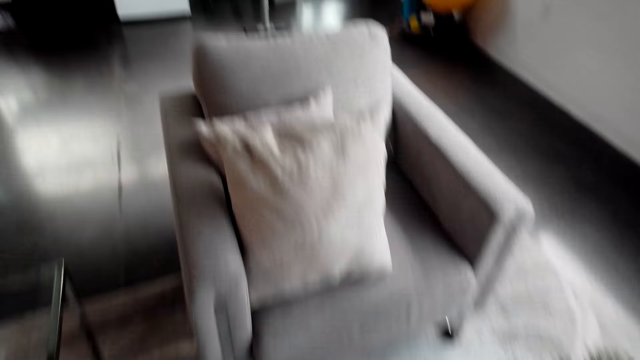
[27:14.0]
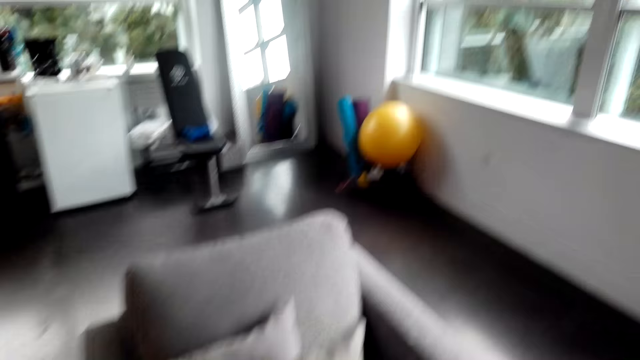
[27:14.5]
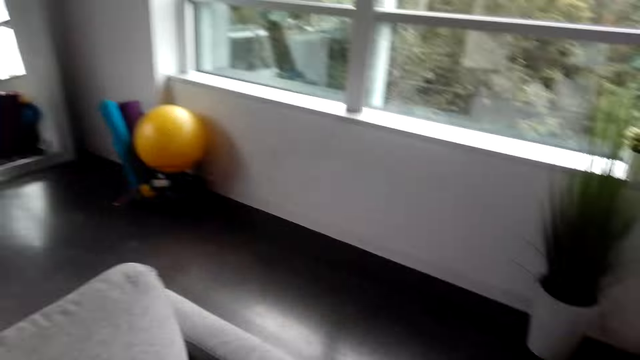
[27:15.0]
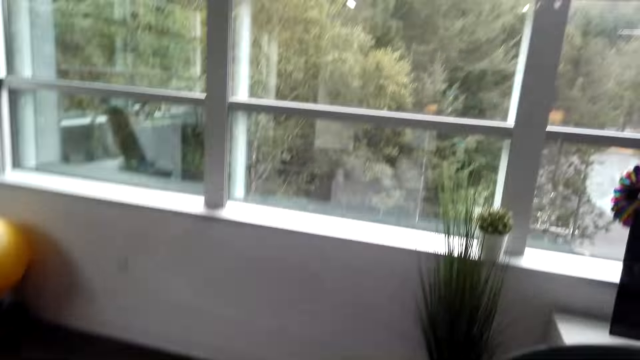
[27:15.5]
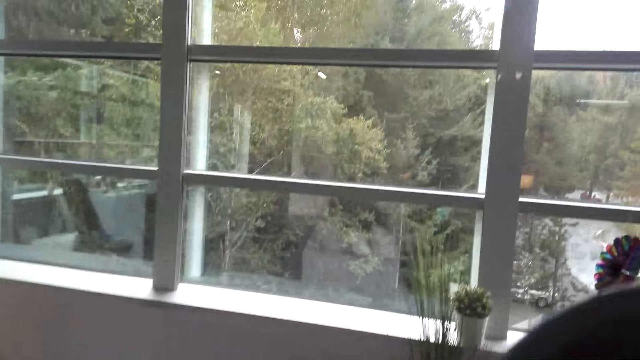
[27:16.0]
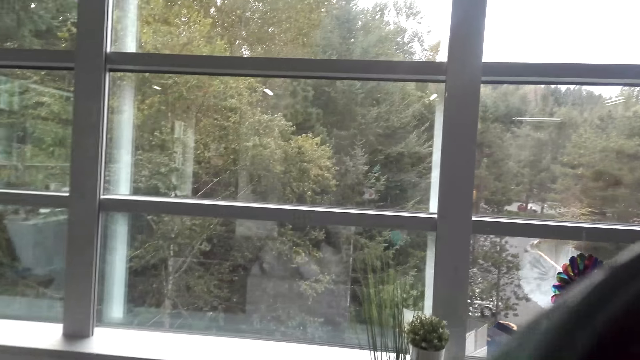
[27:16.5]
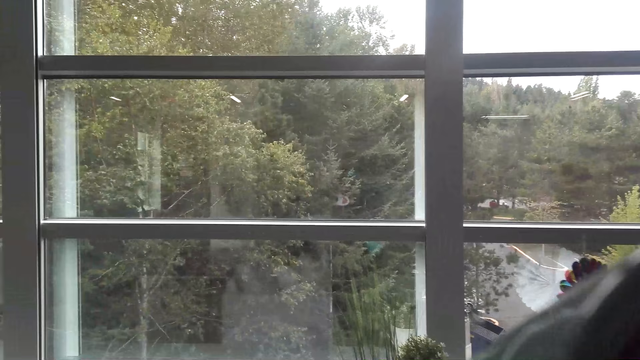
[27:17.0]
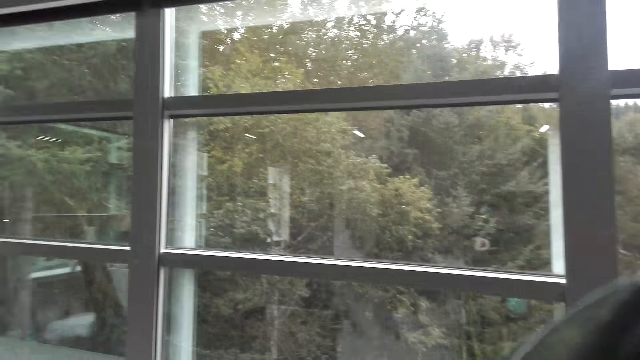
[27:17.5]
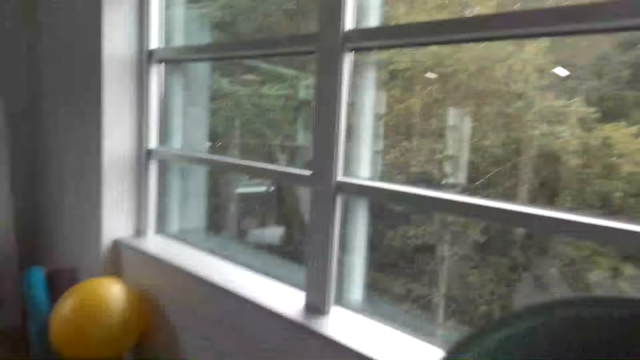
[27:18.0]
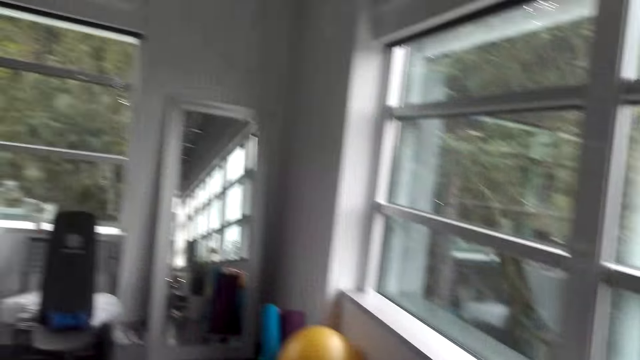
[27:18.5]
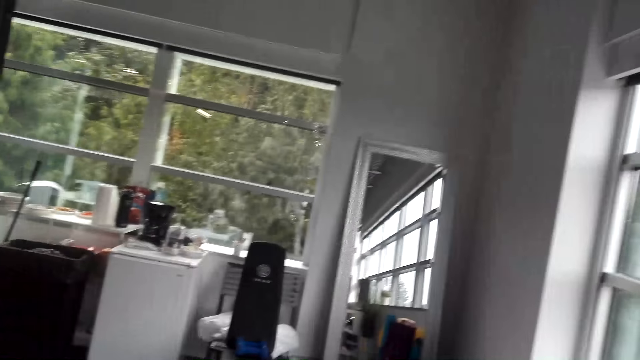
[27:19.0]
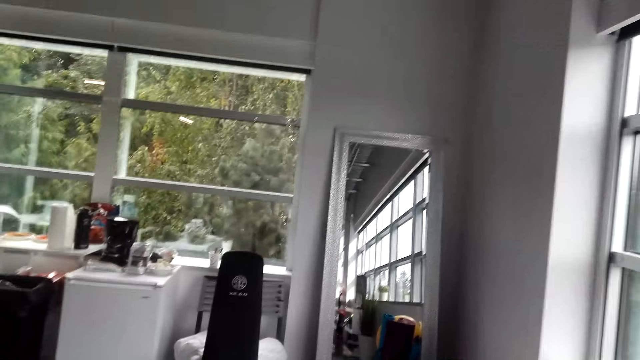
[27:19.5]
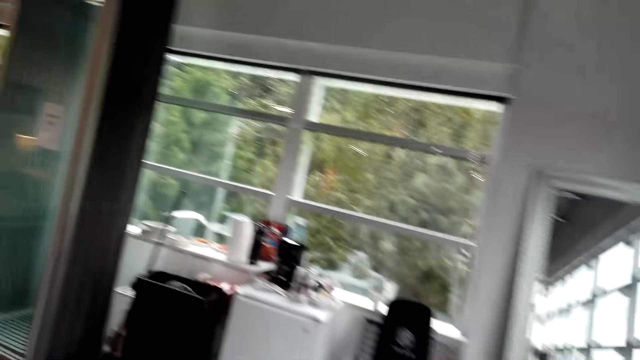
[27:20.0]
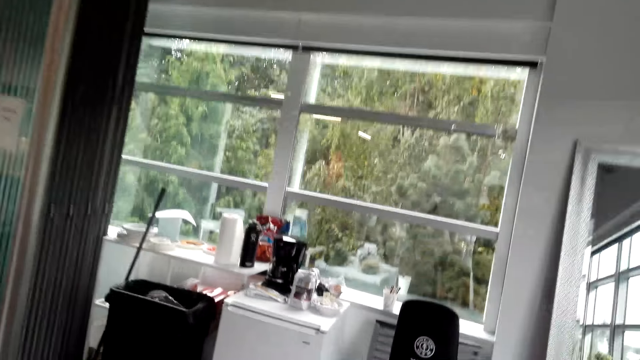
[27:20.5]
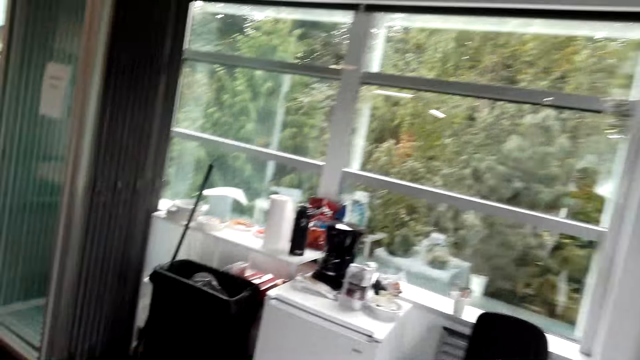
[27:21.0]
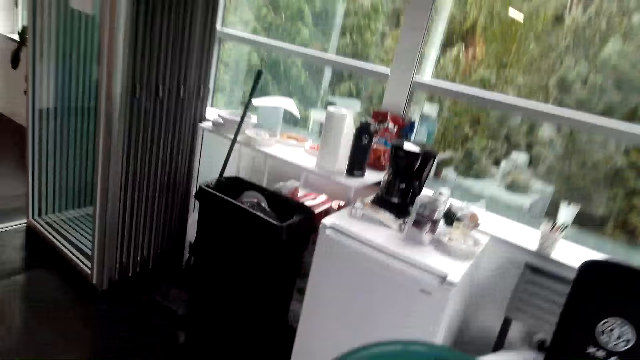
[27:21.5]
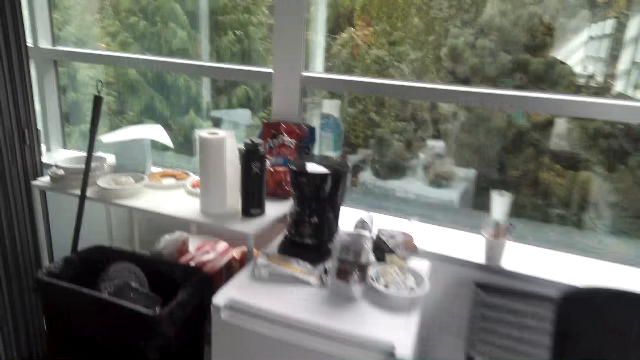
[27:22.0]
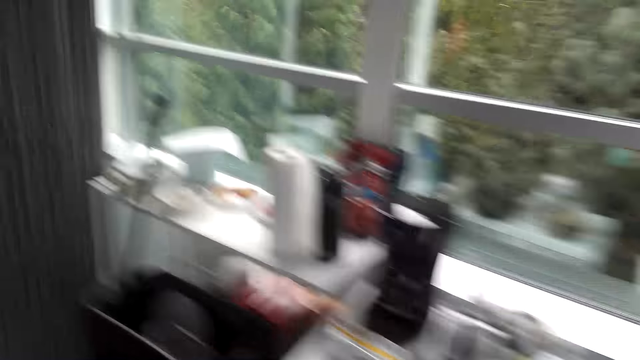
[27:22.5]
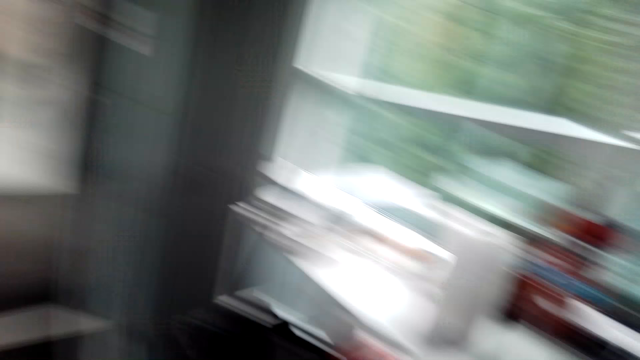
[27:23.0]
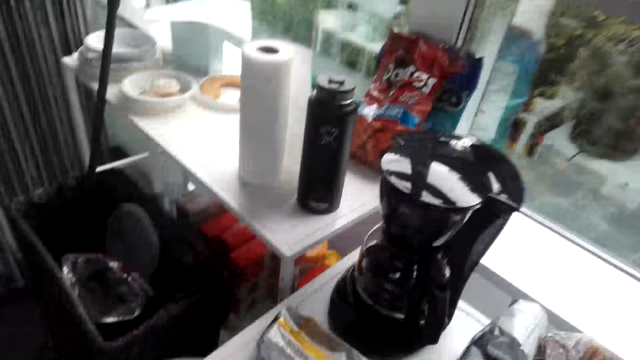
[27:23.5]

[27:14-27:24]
The camera wearer walks towards the window. They drink the coffee. They step forward. They turn left. They walk straight. A person converses with the camera wearer. The camera wearer converses with the person. They look around.

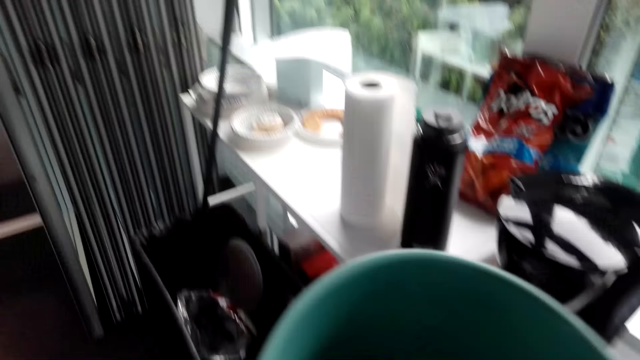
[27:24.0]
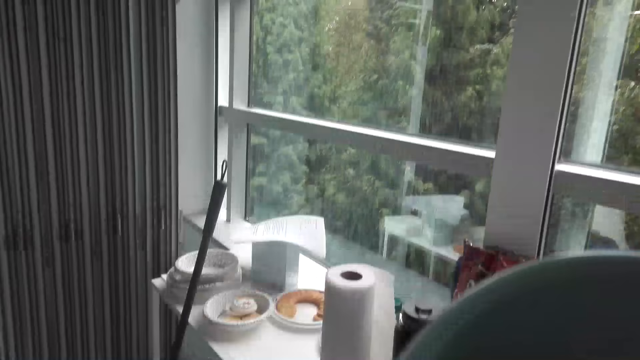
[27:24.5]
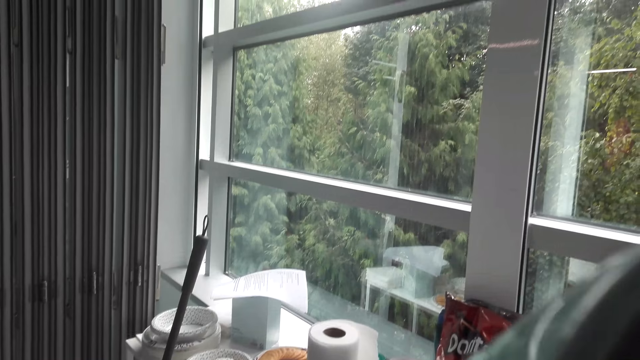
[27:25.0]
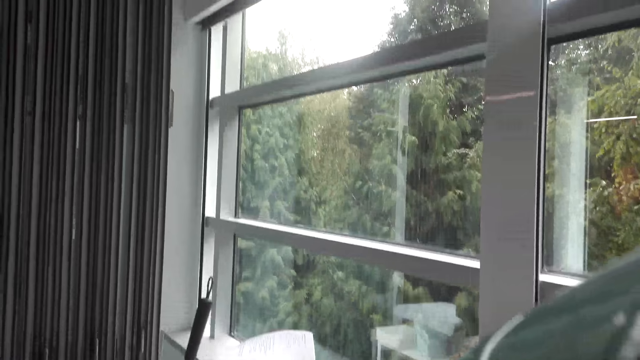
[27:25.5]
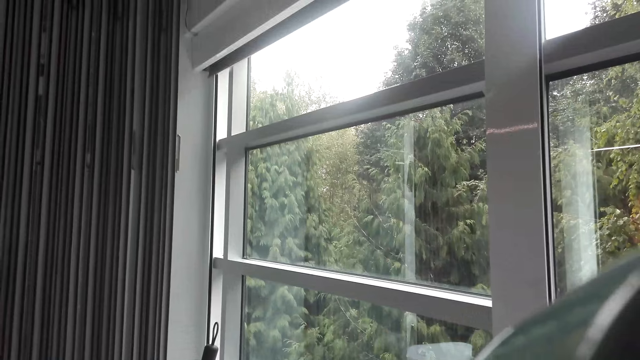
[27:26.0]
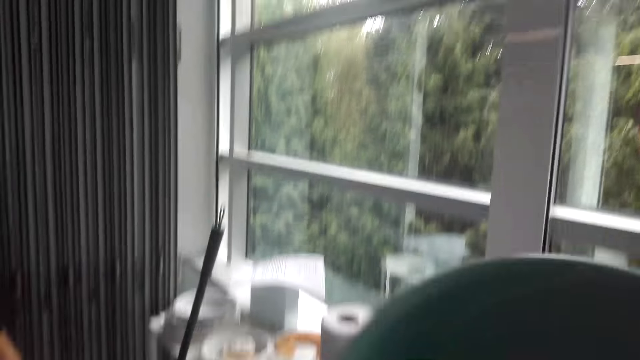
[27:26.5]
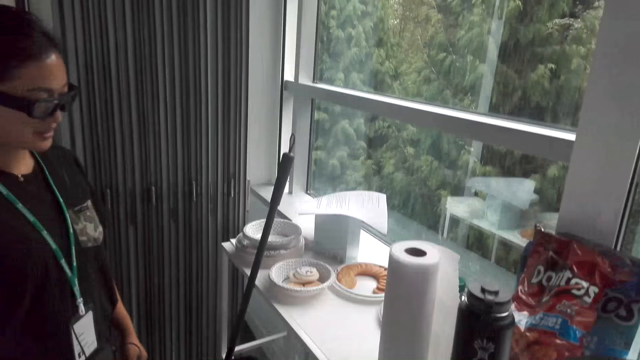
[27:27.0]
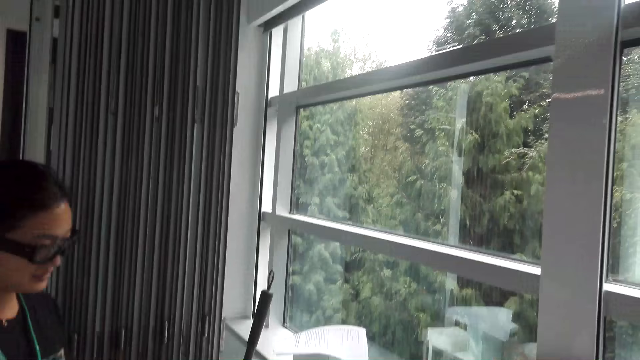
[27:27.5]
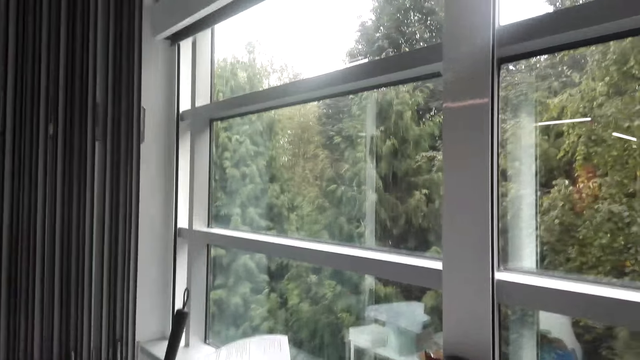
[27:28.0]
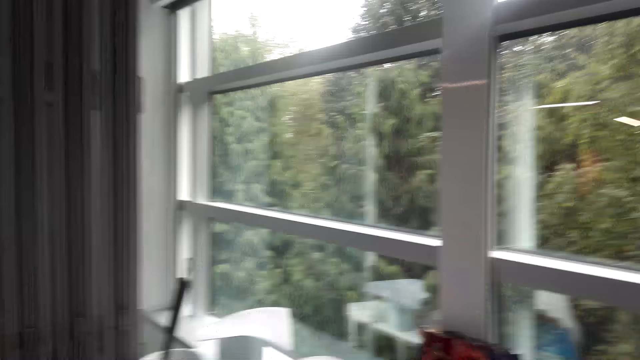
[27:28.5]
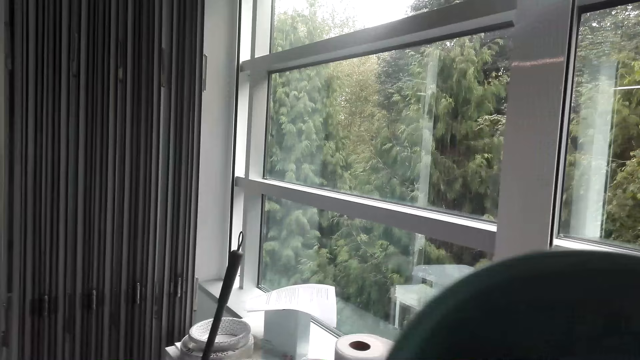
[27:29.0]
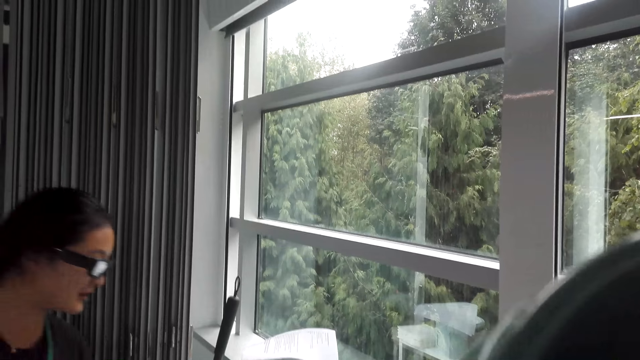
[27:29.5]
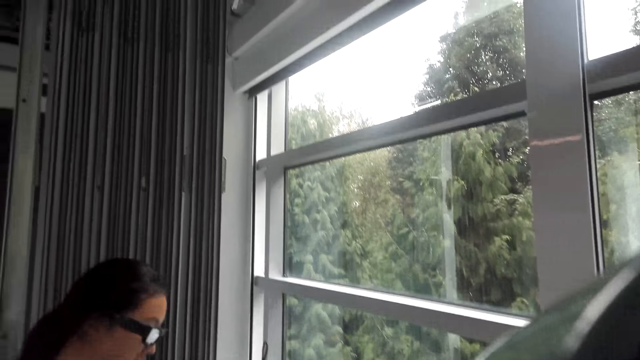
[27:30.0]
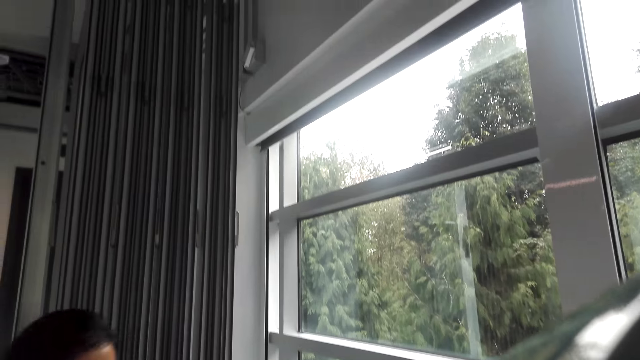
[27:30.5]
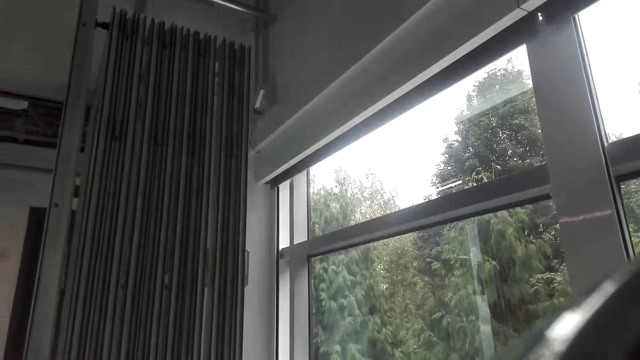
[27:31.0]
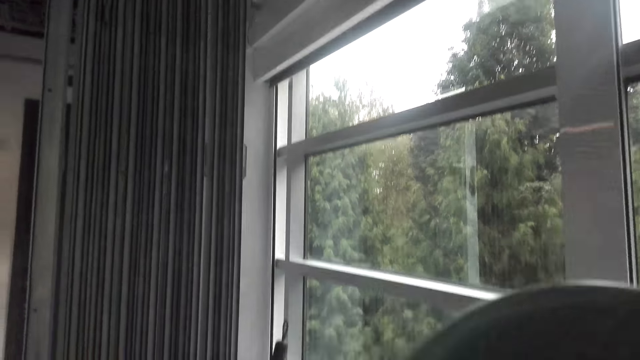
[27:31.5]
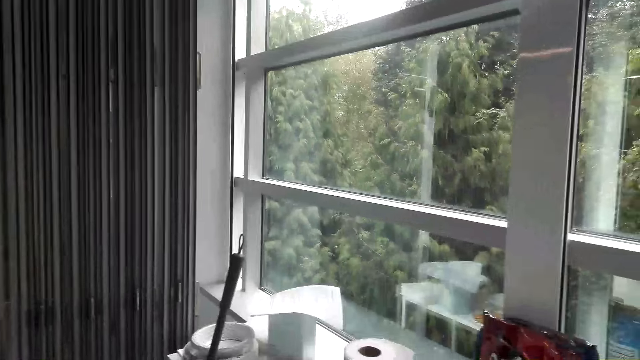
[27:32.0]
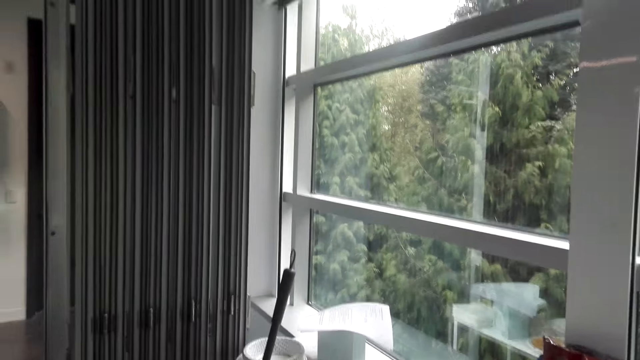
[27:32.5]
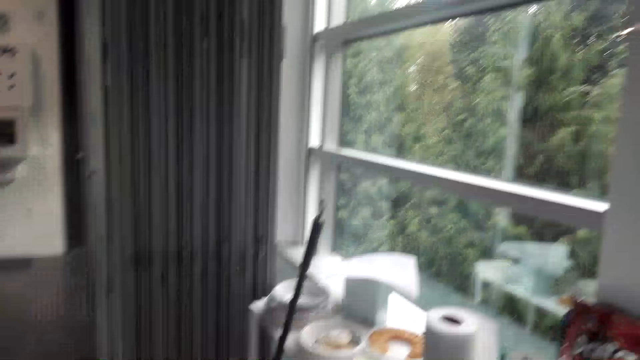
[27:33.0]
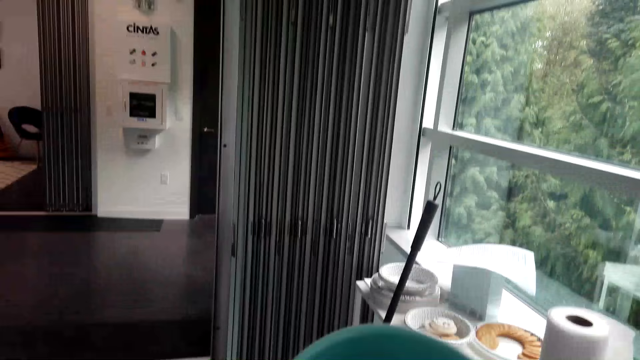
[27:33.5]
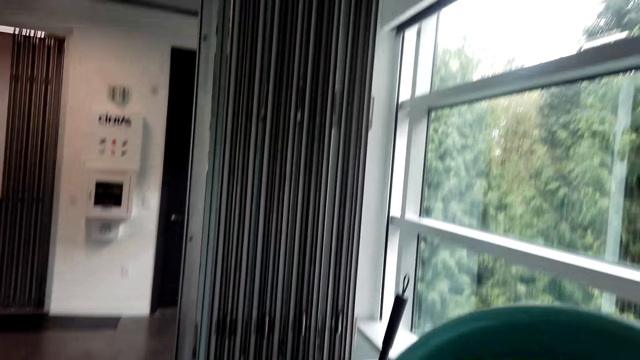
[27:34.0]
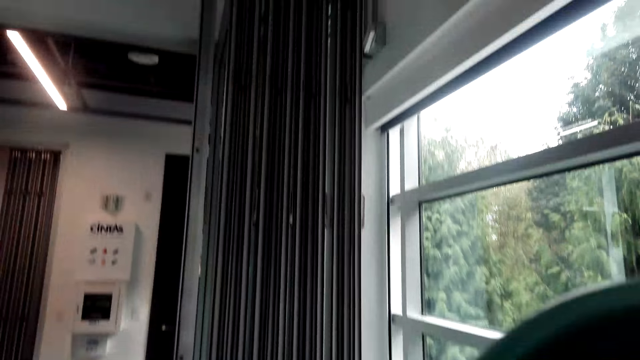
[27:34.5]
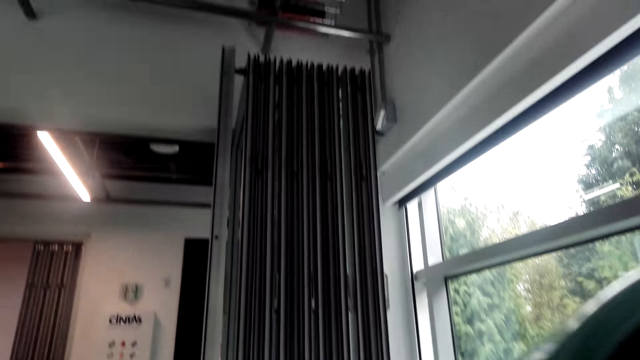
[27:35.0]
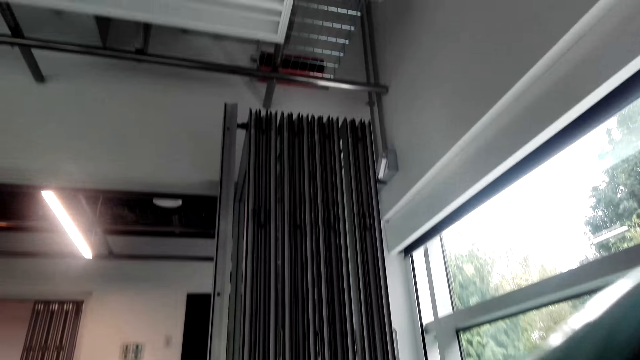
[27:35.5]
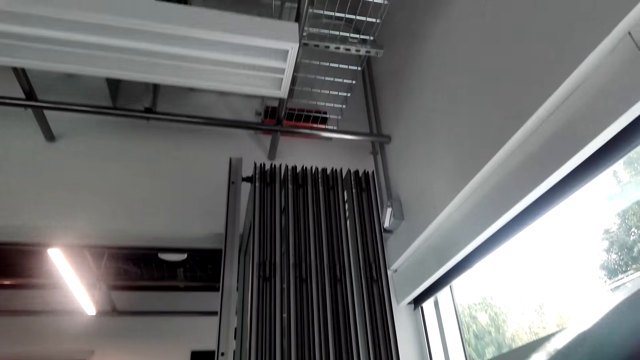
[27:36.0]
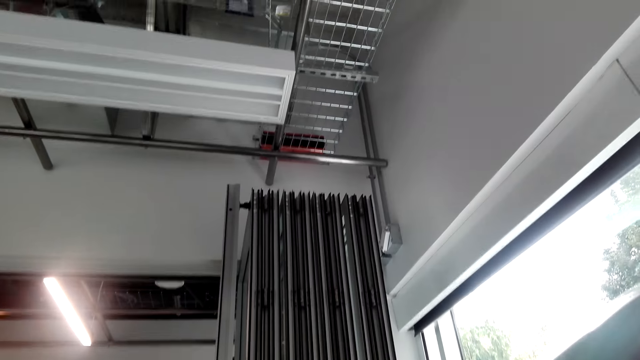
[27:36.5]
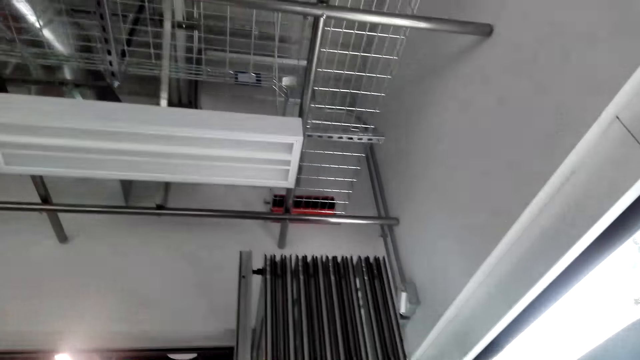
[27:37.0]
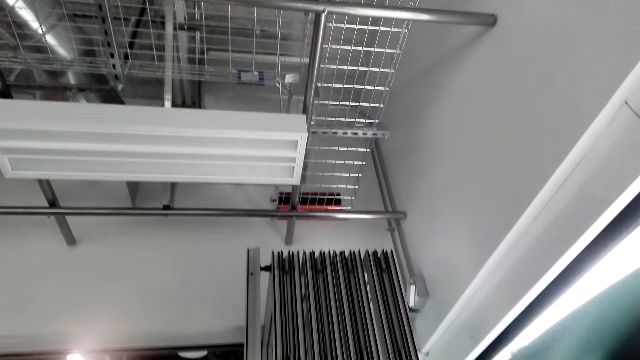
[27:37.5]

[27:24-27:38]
A person converses with the camera wearer. The camera wearer drinks the coffee. The person looks around. The person converses with the camera wearer. The camera wearer converses with the person. They drink the coffee. The person converses with the camera wearer. The camera wearer looks around. They drink the coffee.
